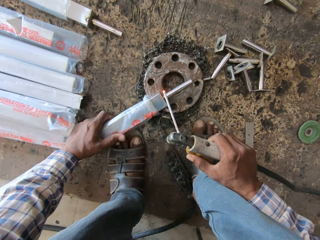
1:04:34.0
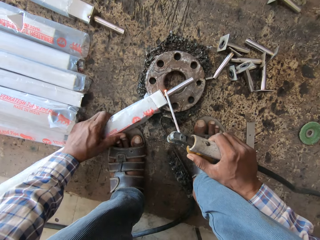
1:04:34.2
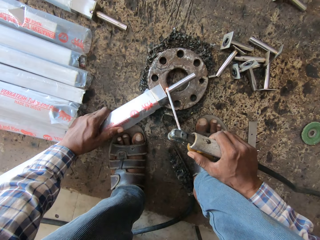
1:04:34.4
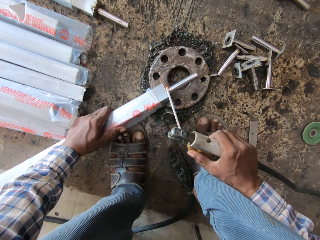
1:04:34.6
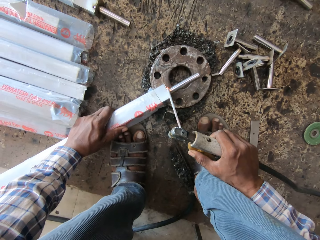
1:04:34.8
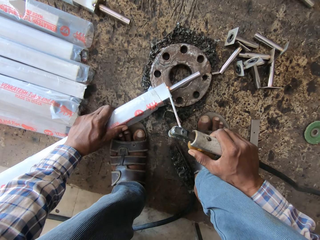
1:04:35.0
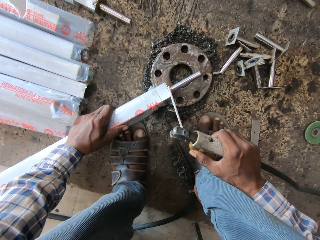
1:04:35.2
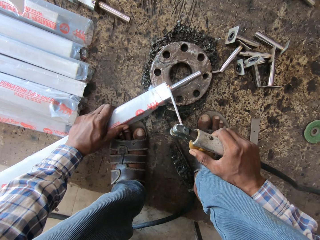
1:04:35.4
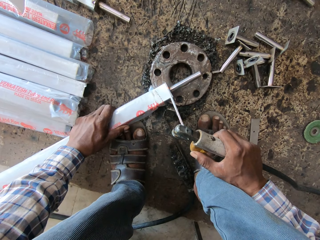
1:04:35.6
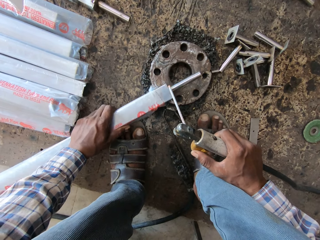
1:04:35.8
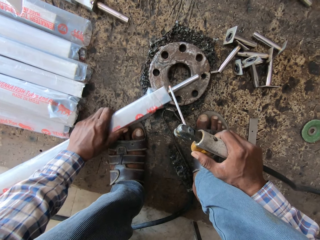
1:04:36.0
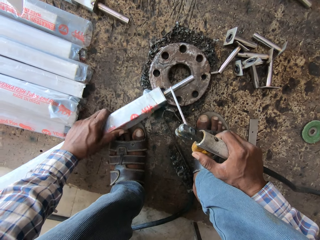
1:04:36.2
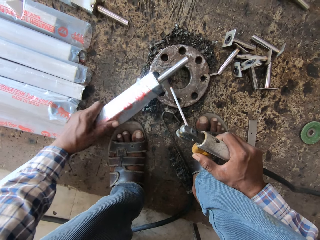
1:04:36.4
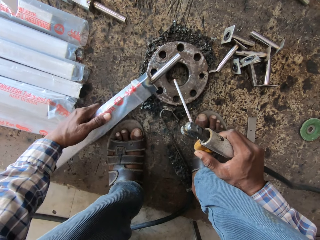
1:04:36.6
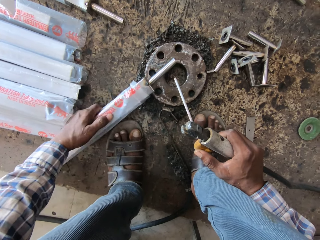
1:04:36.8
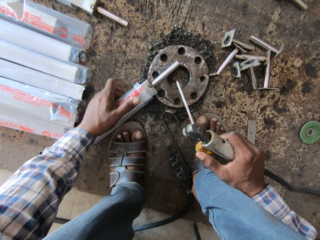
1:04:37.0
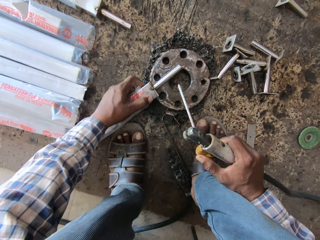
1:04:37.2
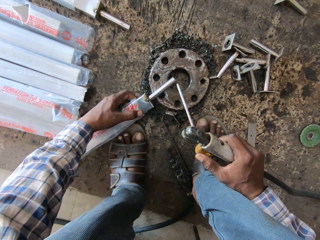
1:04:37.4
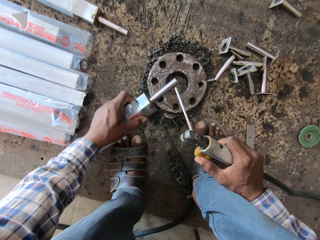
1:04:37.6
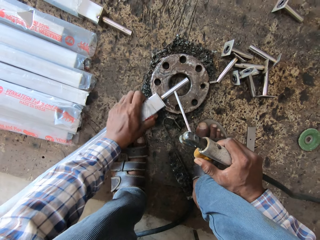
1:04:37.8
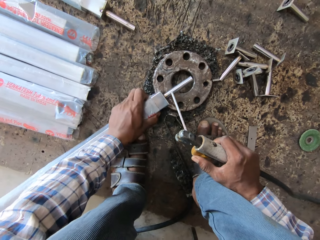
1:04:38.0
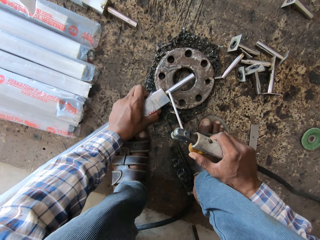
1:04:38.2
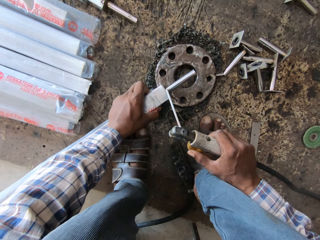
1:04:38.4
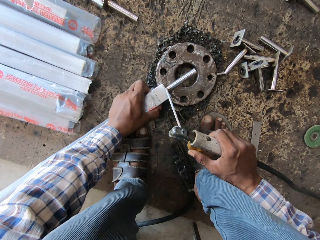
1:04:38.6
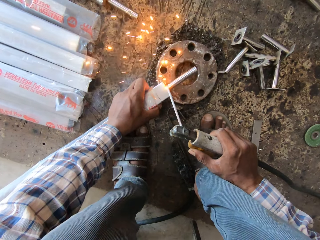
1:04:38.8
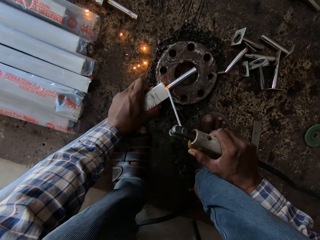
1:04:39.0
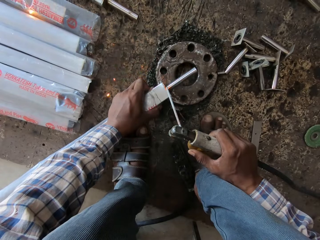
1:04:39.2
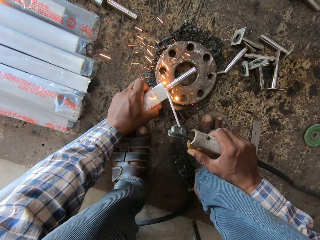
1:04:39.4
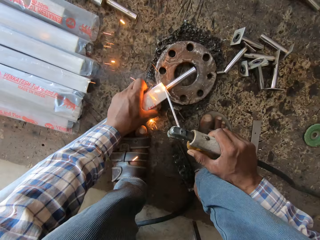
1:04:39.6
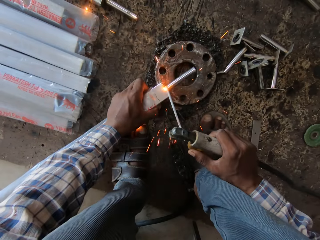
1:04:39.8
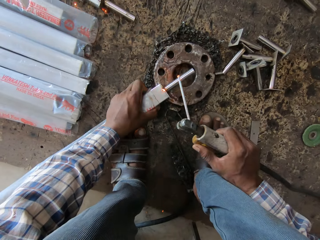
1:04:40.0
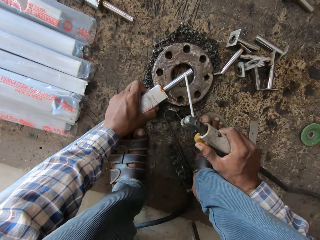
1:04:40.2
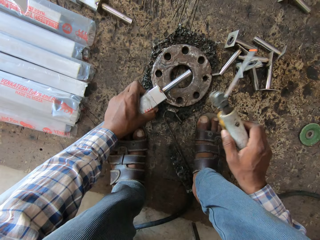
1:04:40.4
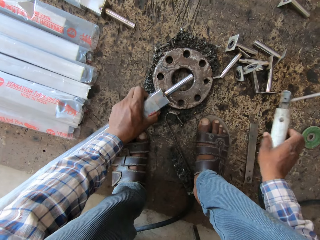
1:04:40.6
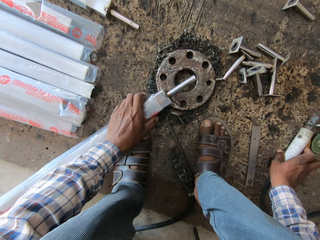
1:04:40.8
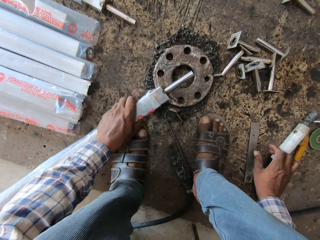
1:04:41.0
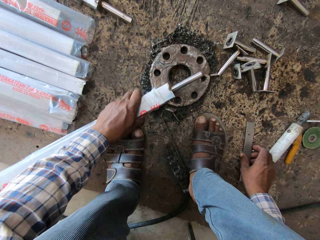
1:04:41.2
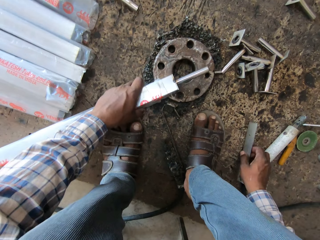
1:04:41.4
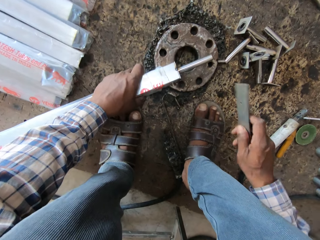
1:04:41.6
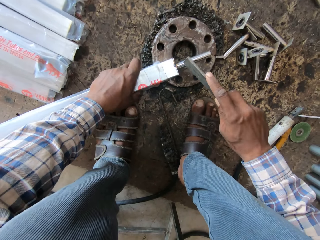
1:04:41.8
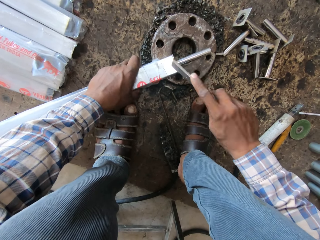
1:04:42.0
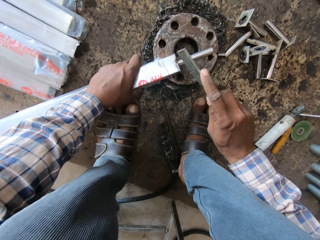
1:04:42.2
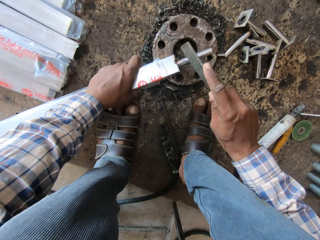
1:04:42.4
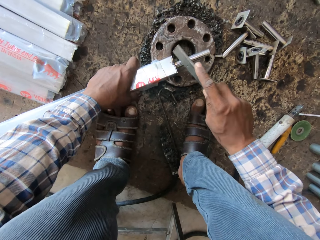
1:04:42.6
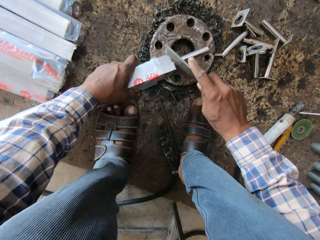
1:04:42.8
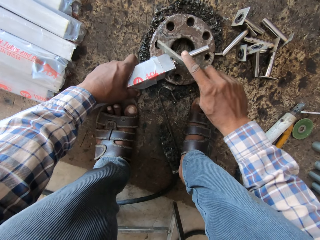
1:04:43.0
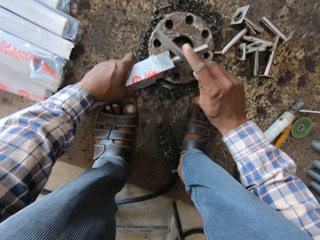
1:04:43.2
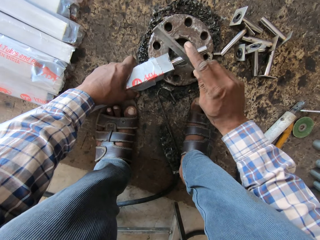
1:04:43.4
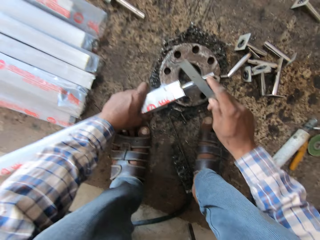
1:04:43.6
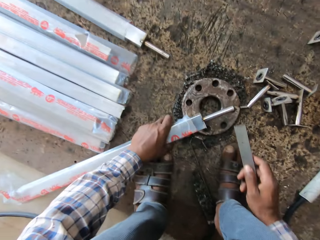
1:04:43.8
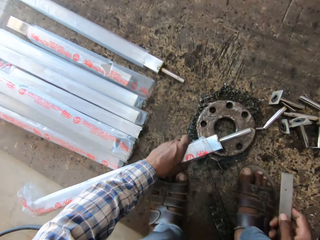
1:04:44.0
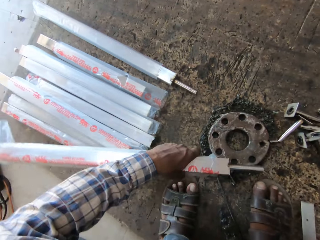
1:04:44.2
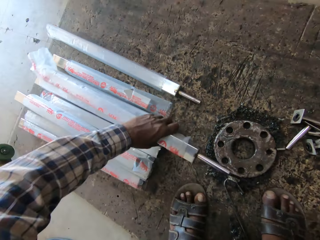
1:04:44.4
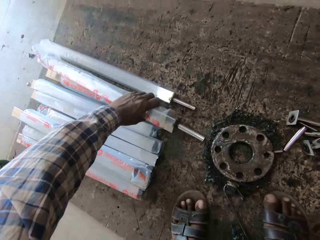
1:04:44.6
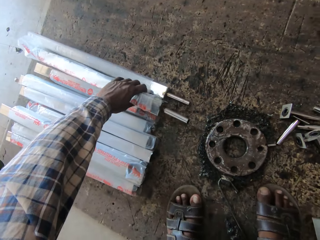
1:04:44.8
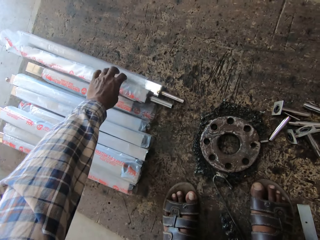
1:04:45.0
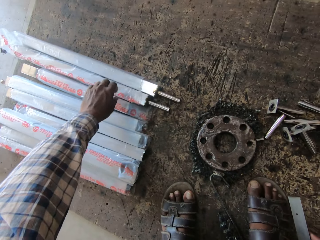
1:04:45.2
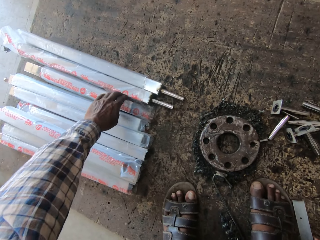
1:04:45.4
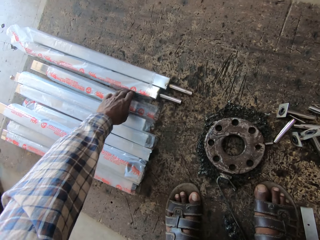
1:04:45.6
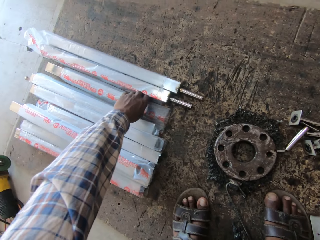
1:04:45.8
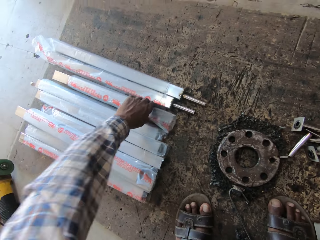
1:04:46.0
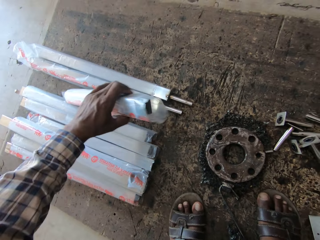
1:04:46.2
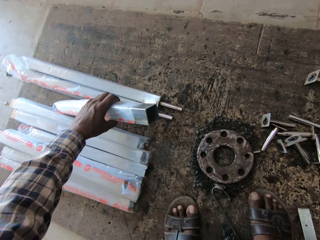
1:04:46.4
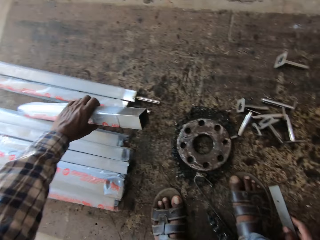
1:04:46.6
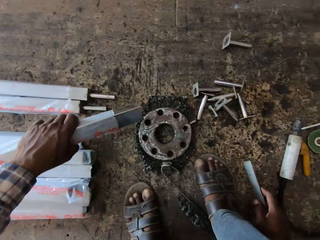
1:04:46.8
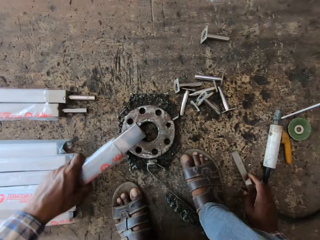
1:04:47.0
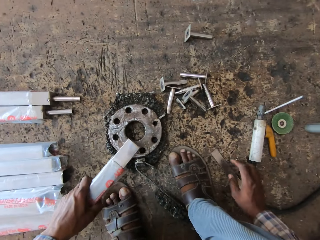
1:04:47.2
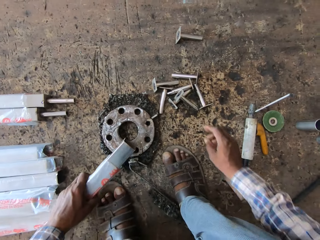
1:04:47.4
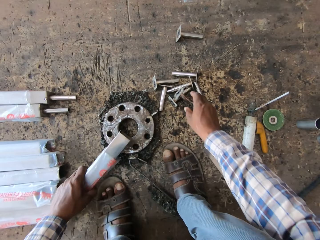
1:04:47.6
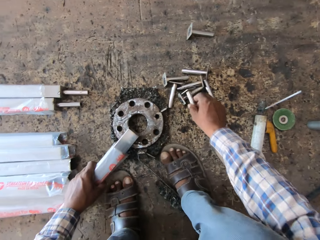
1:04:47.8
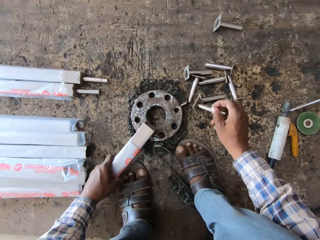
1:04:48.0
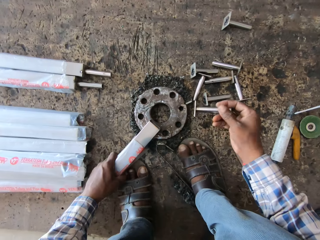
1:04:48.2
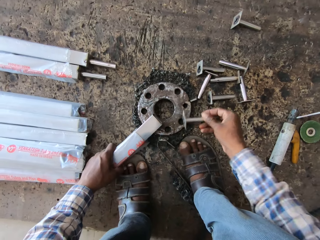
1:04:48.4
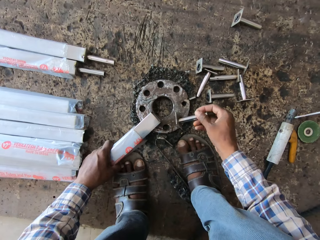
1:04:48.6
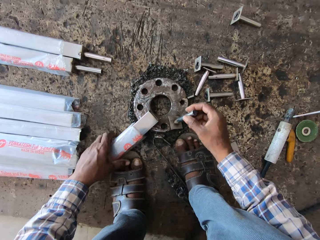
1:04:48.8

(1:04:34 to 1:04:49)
The camera wearer turns metal with the left hand. He turns the metal with the left hand again. He places the metal on top of the metal. He welds the metal with a welding rod. He drops the welding electrode holder on the floor with his right hand. He picks the metal from the floor with his right hand. He hits the aluminum tube with the metal in his right hand. He drops the aluminum tube on the floor with his left hand. He picks an aluminum tube with his left hand from the floor. He places the aluminum tube on the metal piece with his left hand. He picks a metal tube or metal stand from the floor with his right hand.

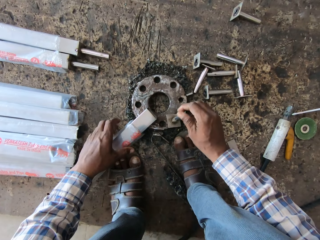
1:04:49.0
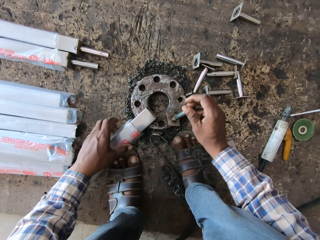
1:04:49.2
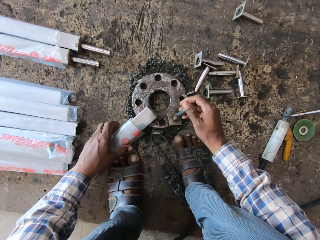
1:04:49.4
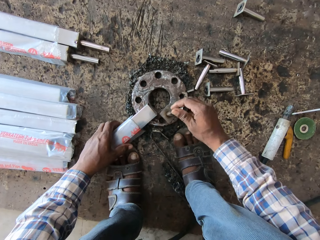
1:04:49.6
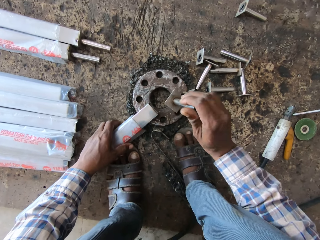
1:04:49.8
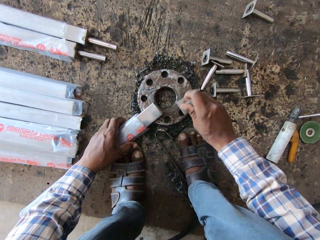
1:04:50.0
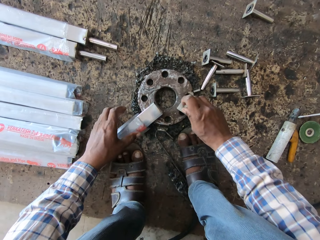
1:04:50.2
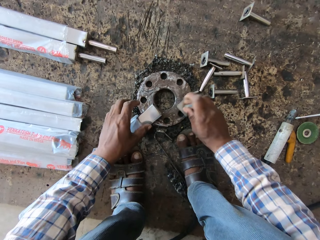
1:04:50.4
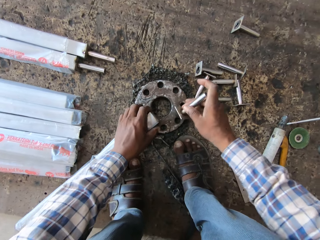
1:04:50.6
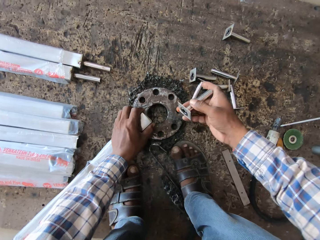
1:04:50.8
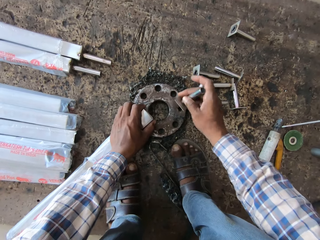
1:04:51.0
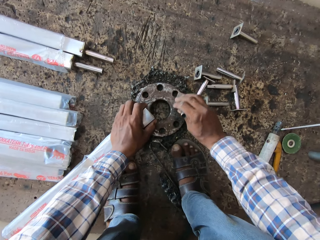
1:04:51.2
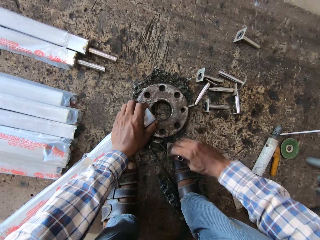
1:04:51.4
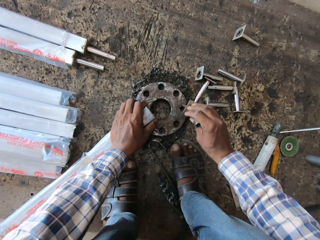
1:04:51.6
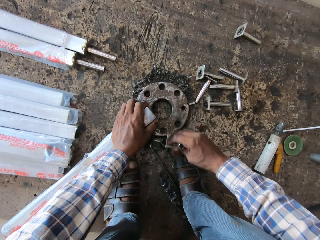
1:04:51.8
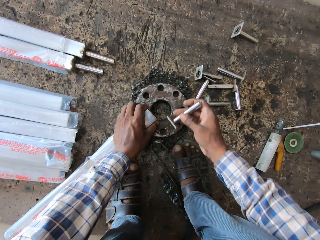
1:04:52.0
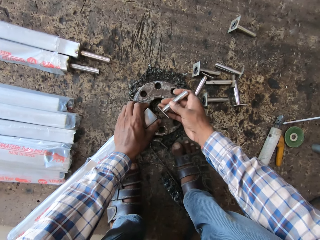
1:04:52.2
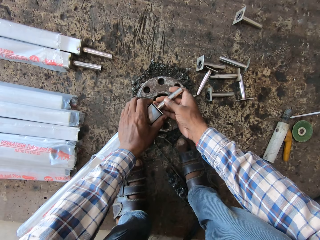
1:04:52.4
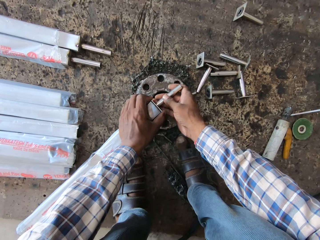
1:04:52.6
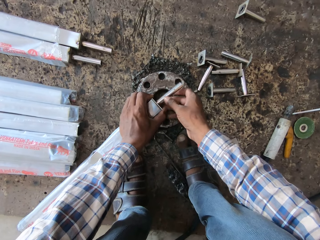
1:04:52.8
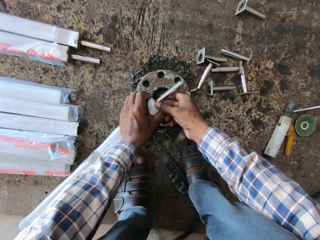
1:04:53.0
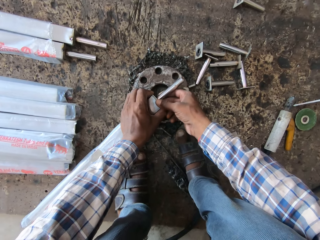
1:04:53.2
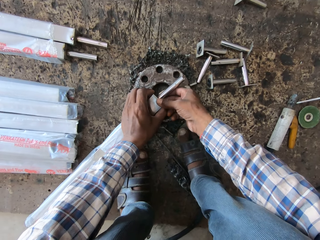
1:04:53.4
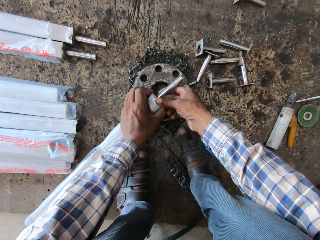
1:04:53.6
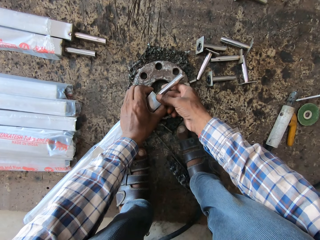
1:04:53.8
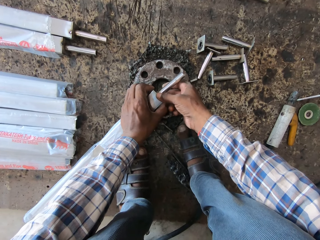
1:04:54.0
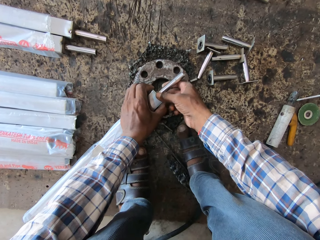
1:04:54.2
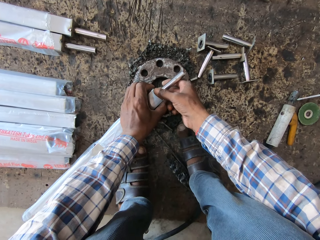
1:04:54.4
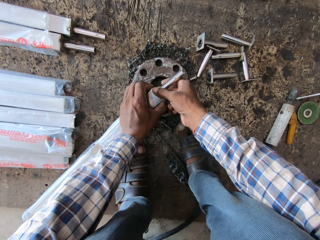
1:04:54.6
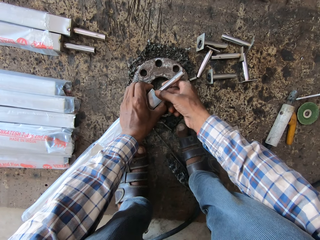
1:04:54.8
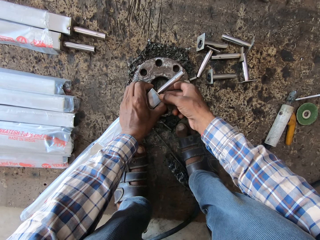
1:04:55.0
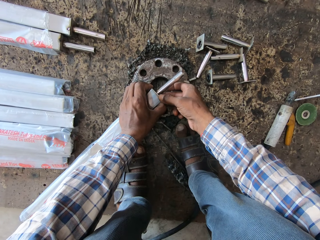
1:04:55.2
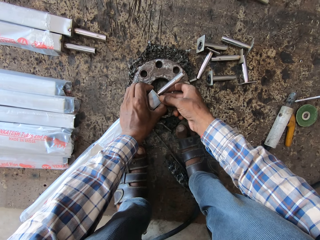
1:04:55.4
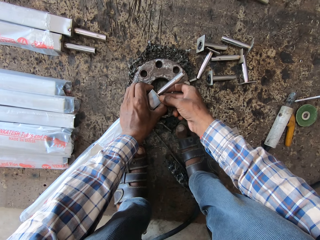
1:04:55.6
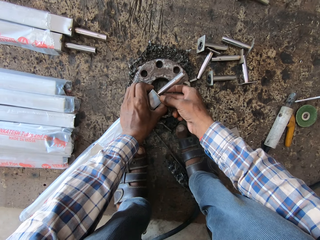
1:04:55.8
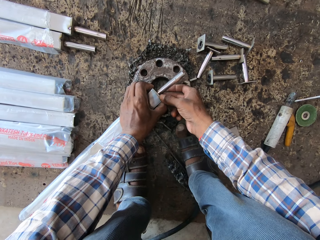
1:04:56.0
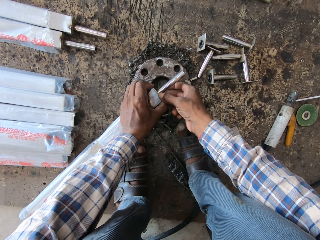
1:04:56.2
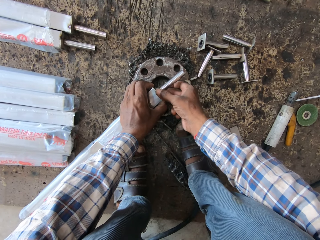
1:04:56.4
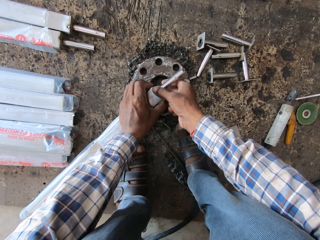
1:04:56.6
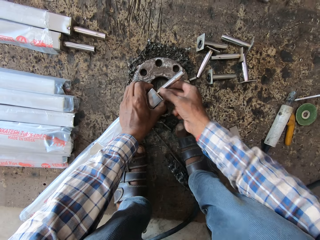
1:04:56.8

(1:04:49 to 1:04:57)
The camera wearer hits the metal piece with the metal tube in his right hand. He wipes the metal stand on the metal with the right hand. He attaches the metal tube to the aluminum tube with his right hand.
